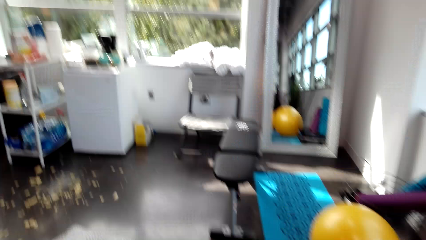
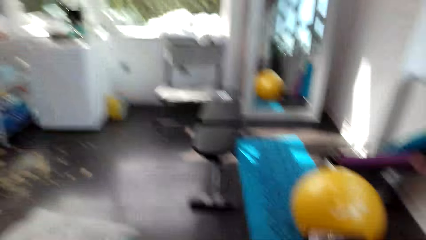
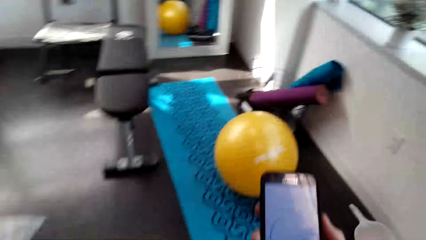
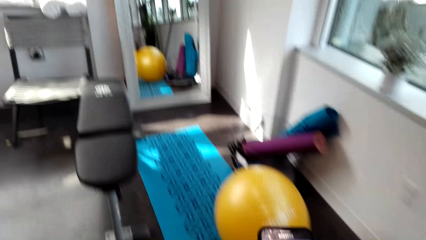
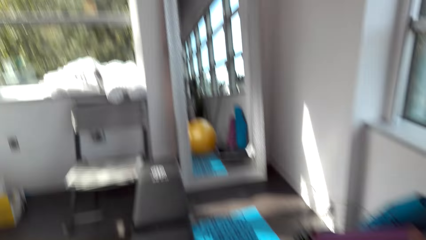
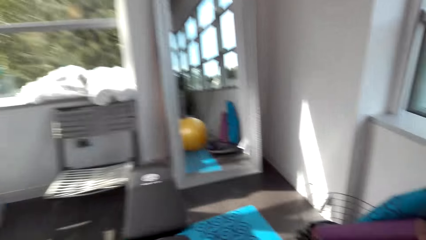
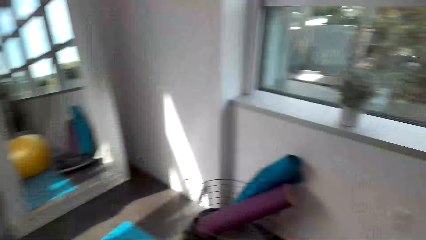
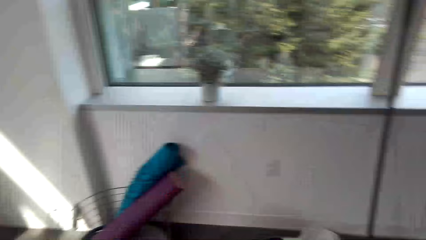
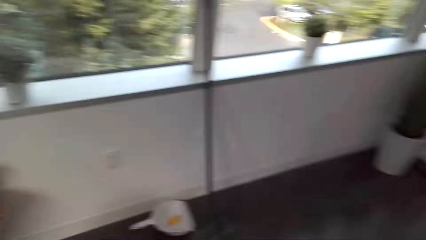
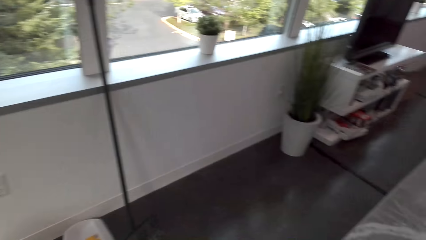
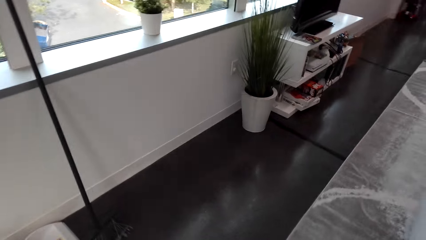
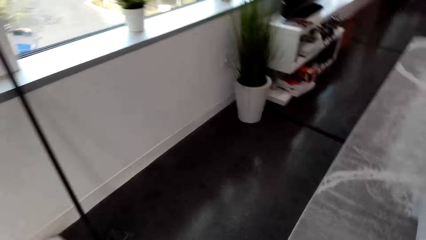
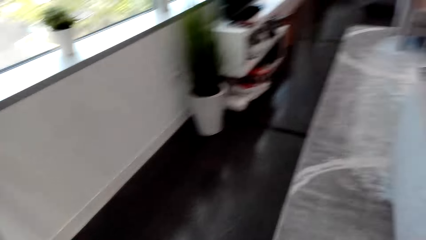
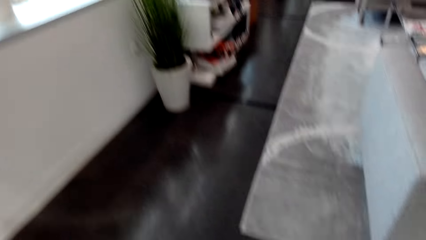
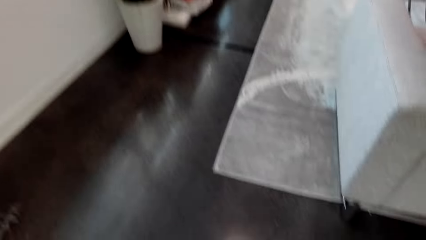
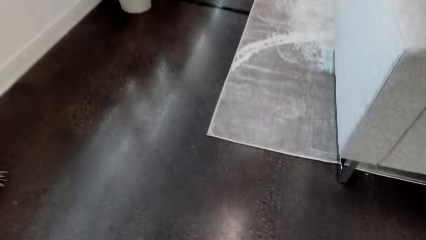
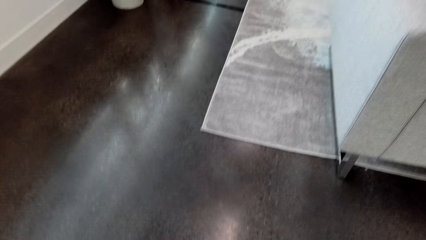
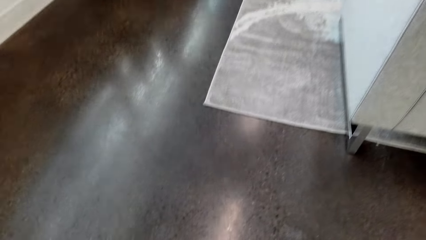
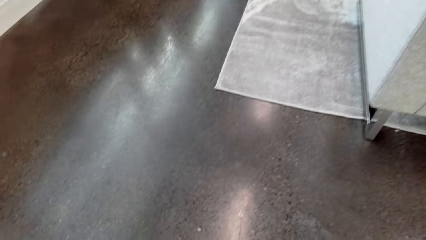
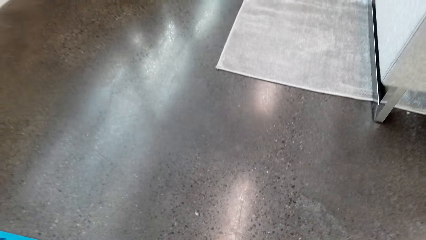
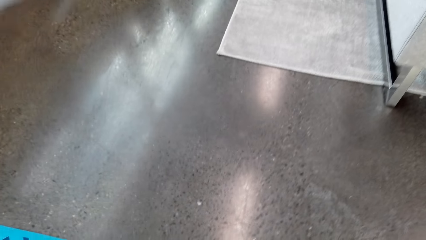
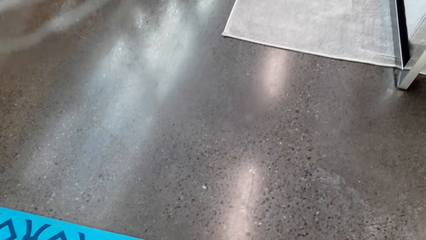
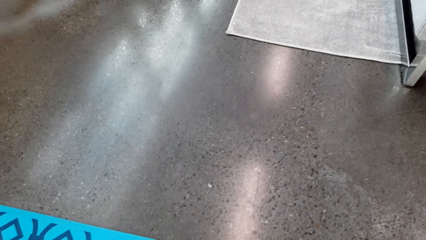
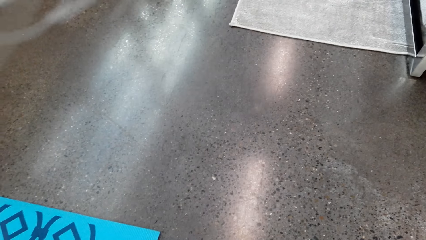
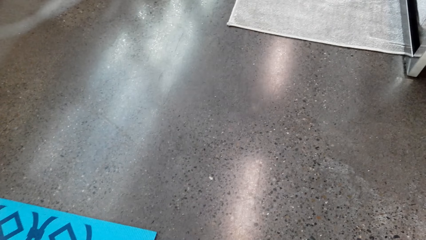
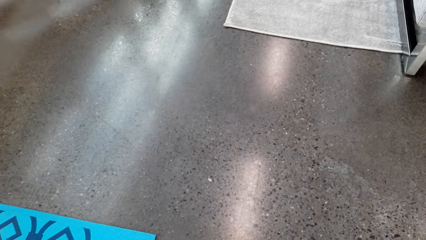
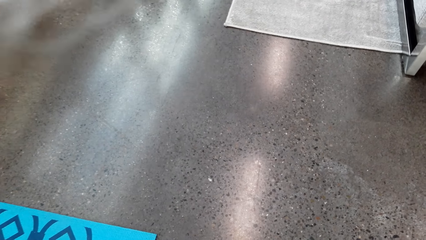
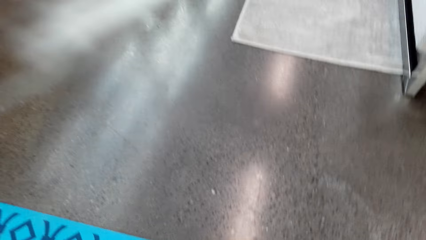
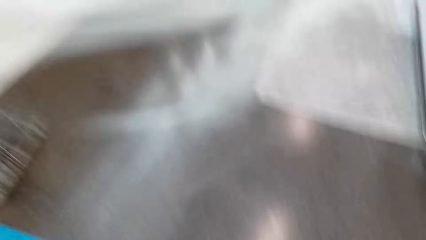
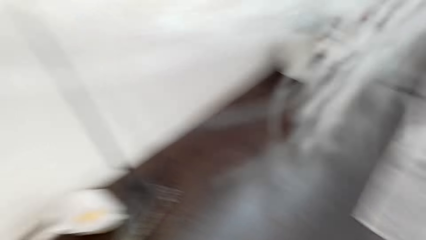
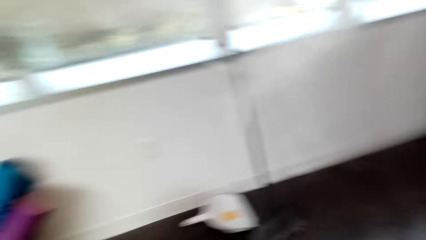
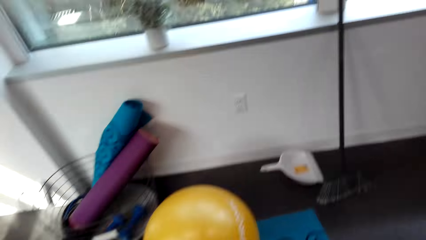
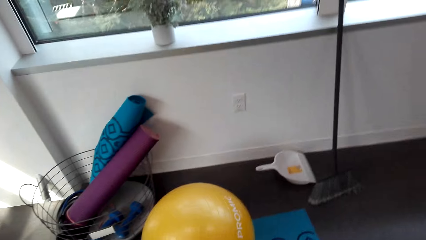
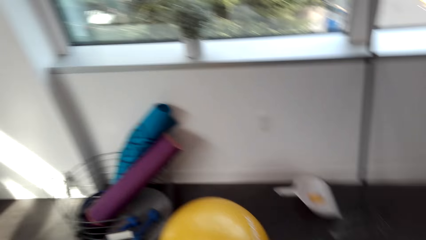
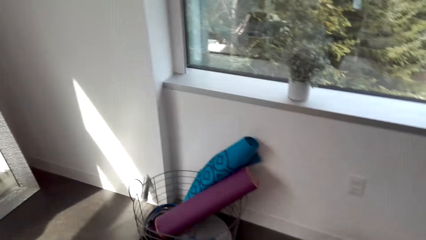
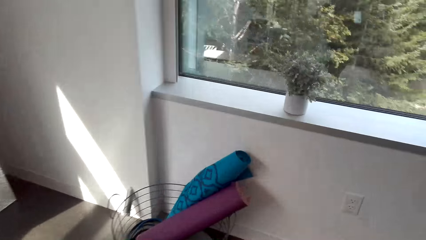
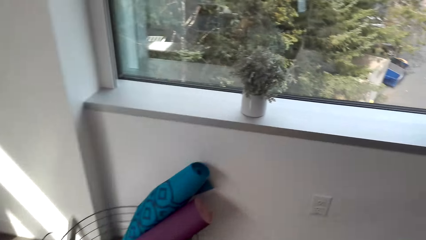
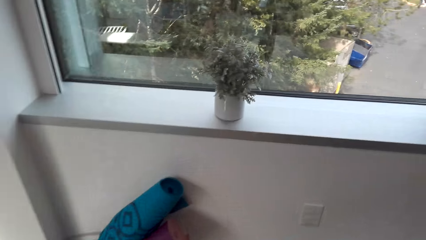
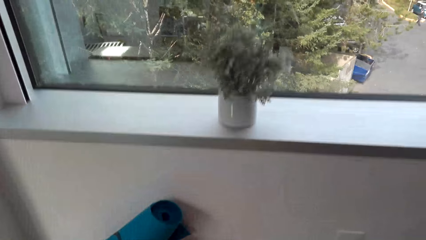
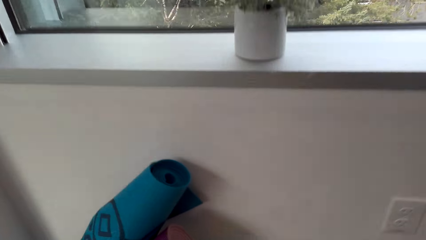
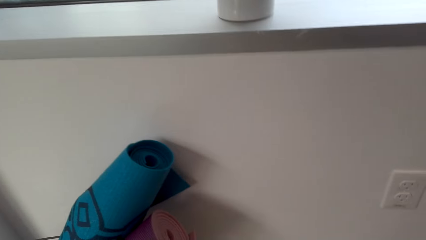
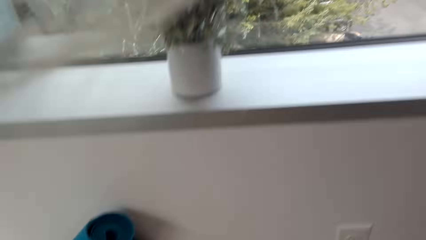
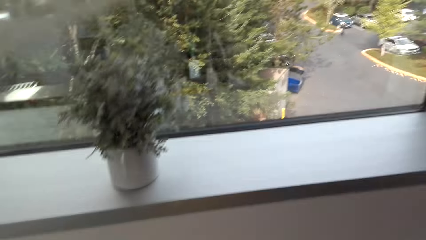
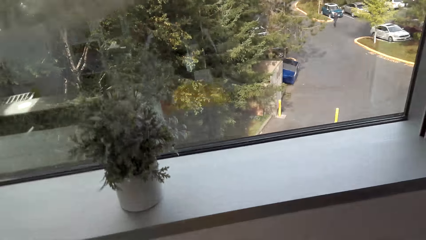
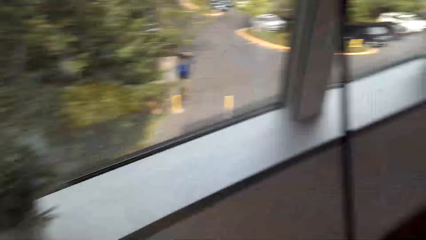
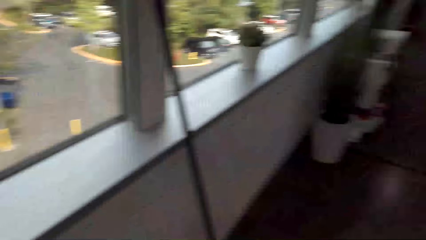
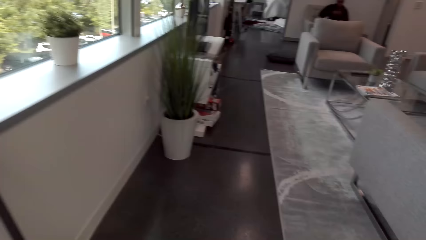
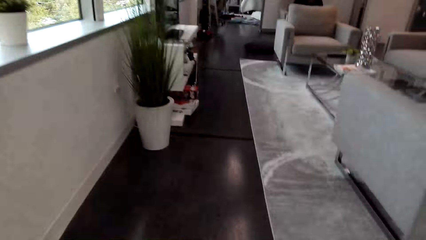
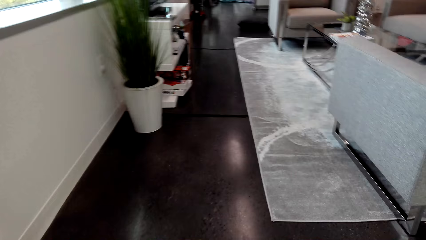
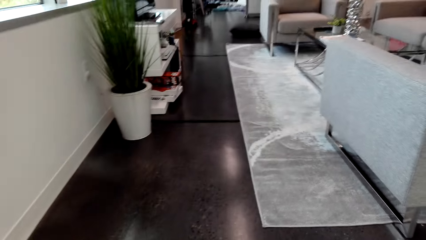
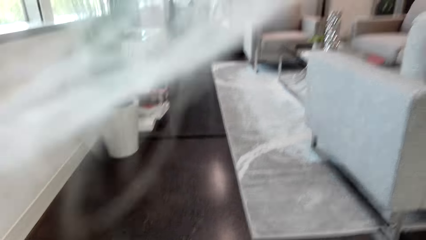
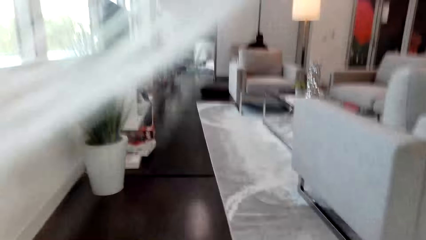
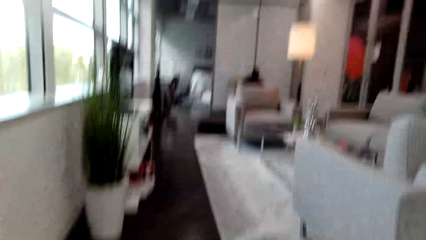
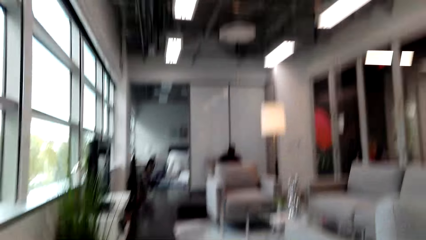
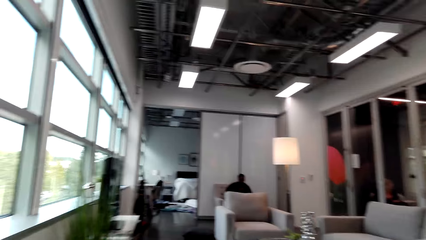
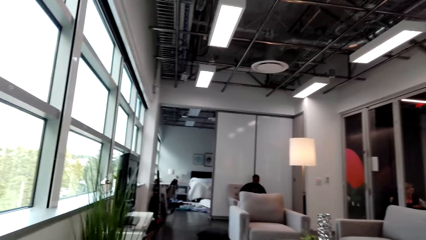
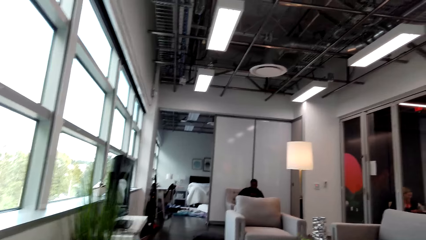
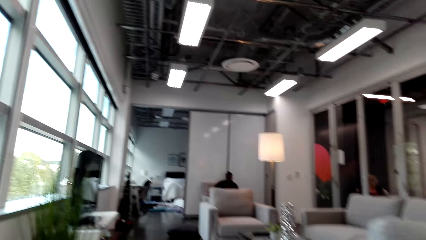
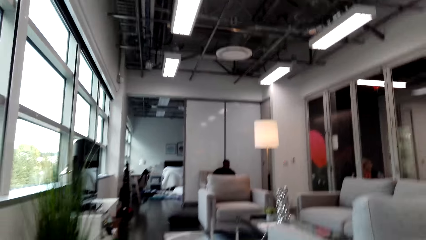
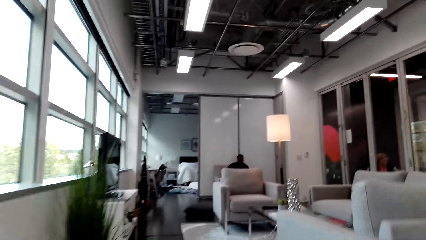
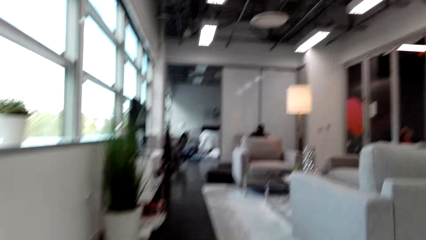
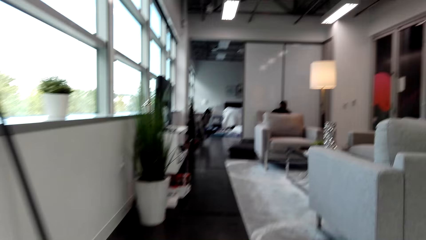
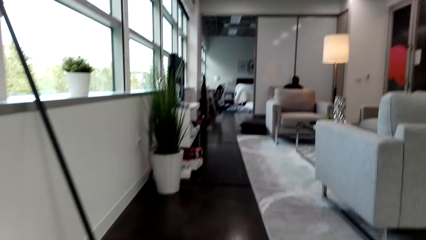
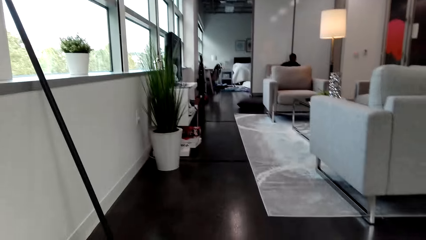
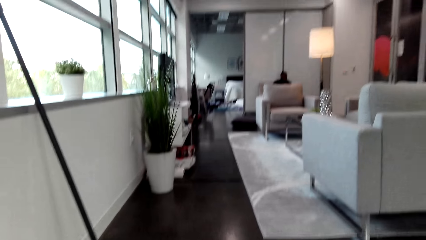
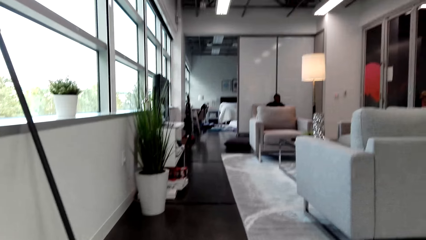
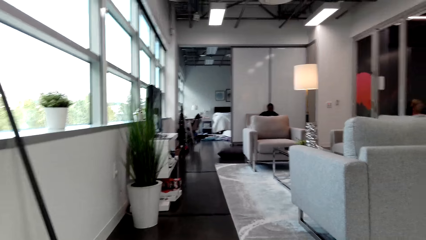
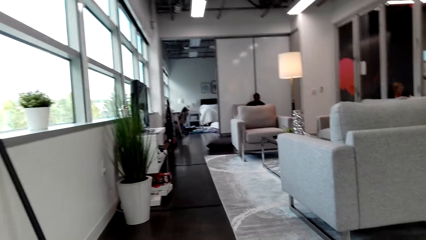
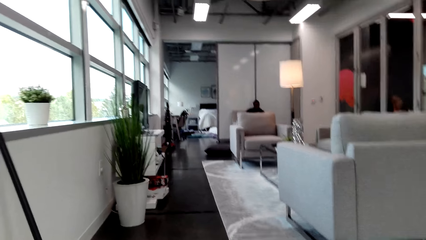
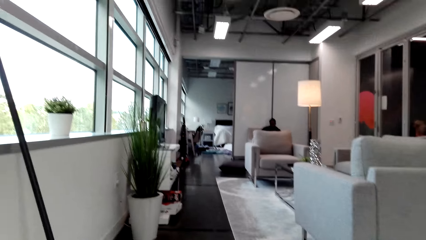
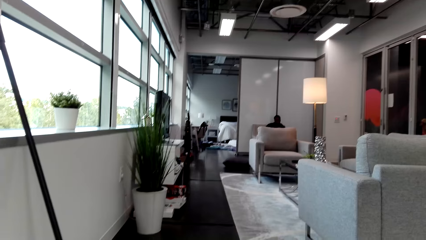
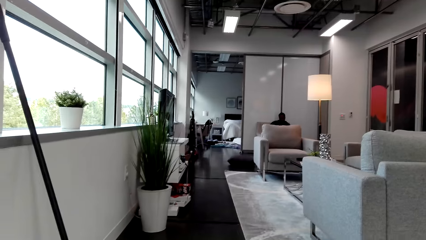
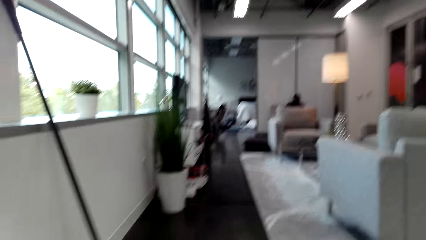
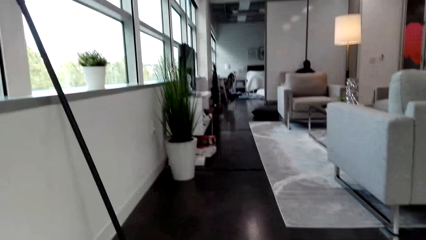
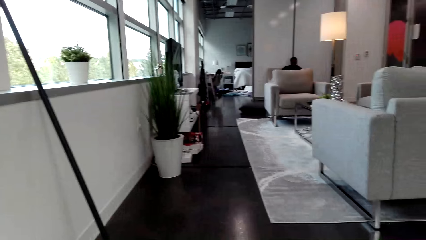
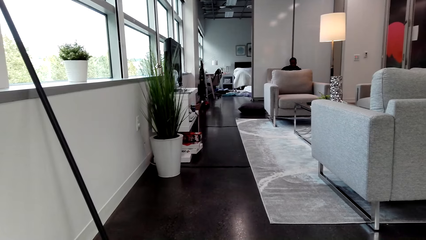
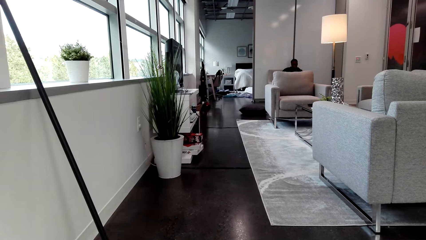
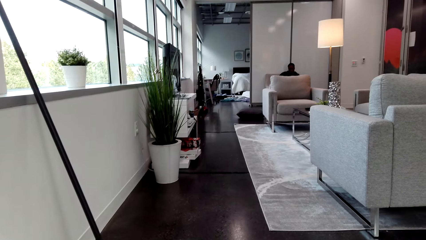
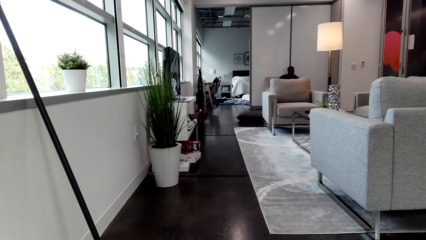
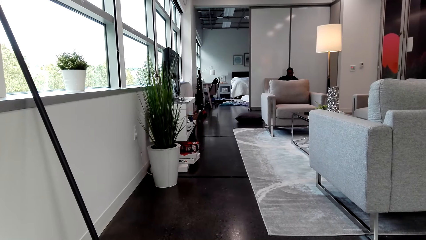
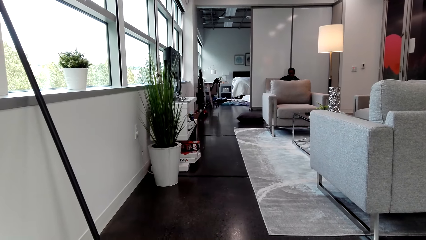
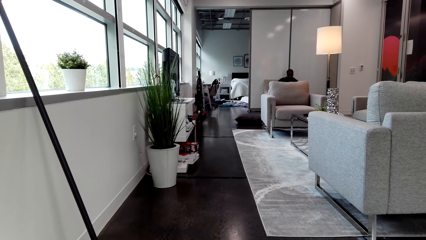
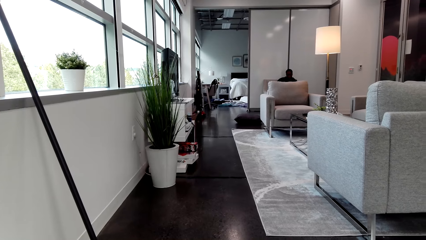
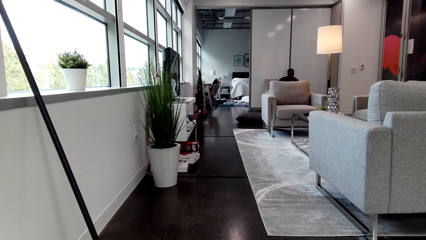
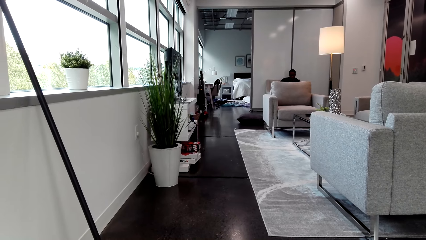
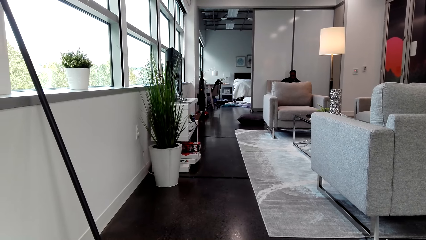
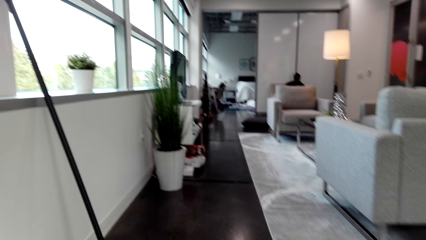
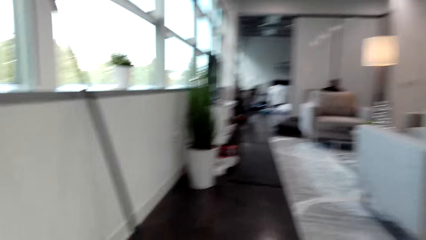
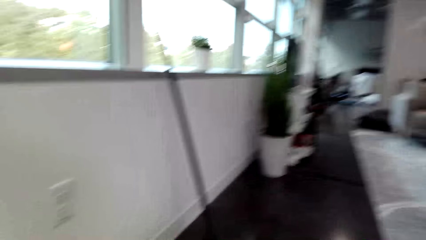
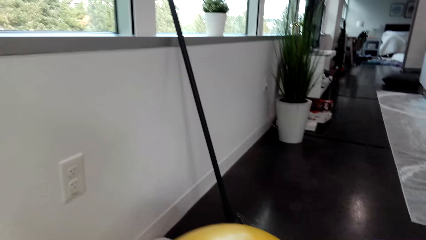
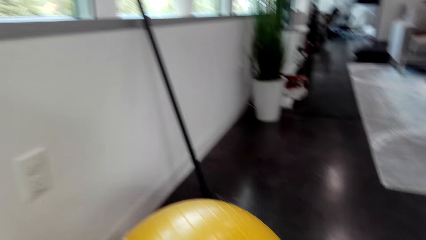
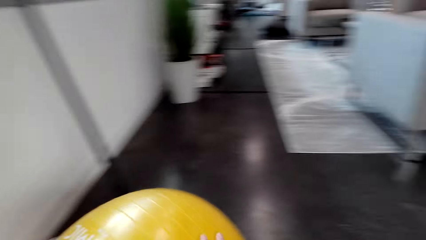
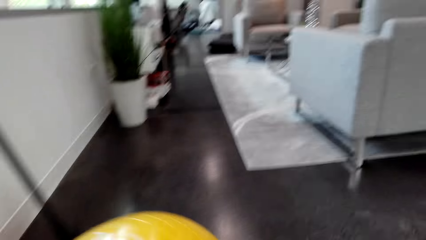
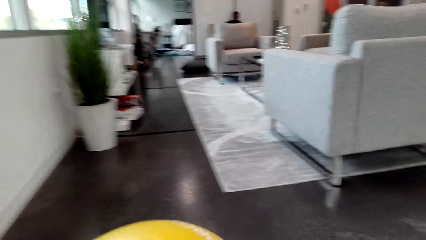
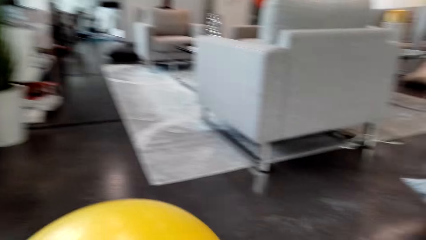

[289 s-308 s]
The camera wearer walks in the house. They look around and sit on the carpet. A person sits on the chair.
